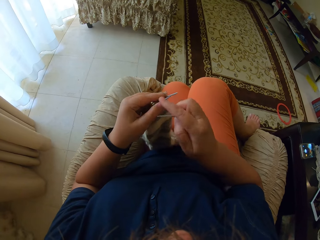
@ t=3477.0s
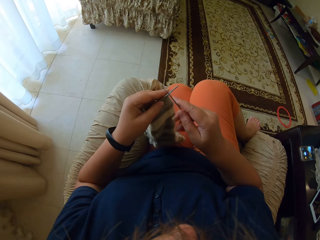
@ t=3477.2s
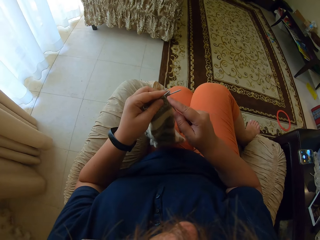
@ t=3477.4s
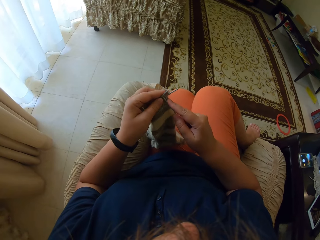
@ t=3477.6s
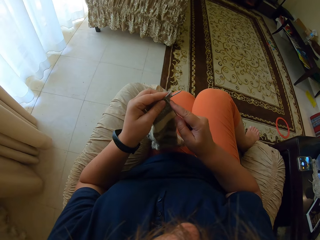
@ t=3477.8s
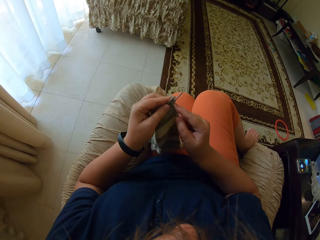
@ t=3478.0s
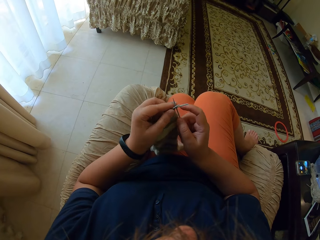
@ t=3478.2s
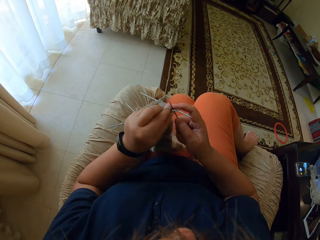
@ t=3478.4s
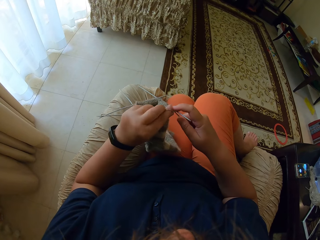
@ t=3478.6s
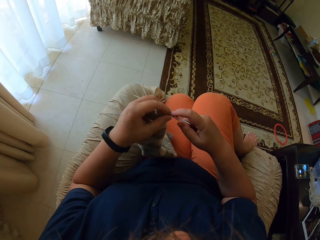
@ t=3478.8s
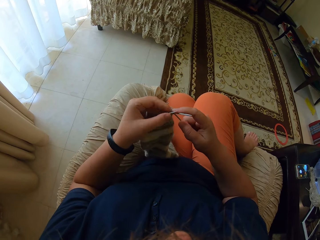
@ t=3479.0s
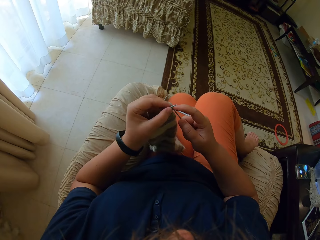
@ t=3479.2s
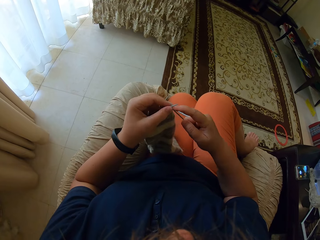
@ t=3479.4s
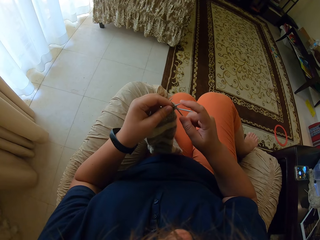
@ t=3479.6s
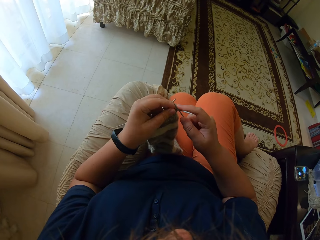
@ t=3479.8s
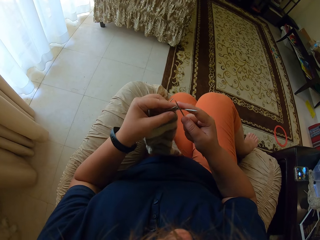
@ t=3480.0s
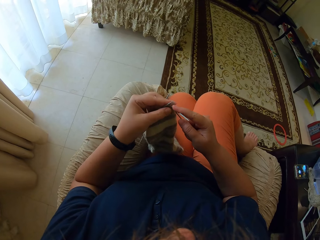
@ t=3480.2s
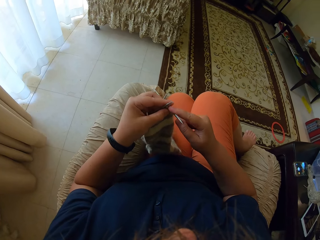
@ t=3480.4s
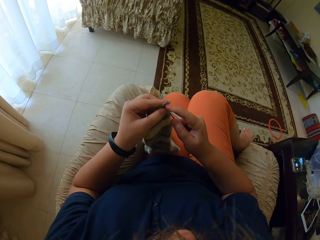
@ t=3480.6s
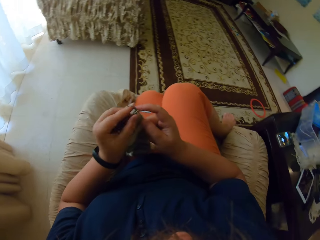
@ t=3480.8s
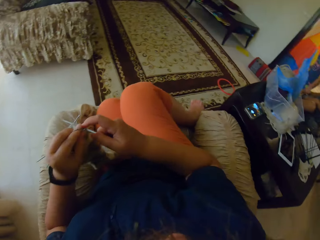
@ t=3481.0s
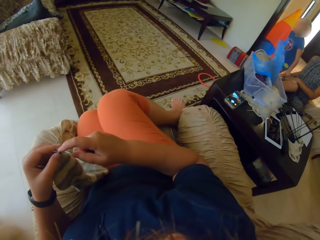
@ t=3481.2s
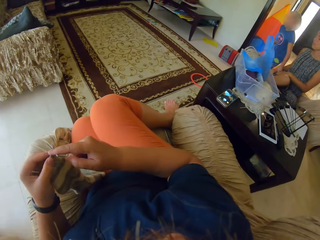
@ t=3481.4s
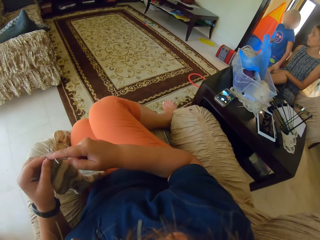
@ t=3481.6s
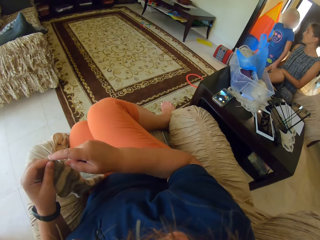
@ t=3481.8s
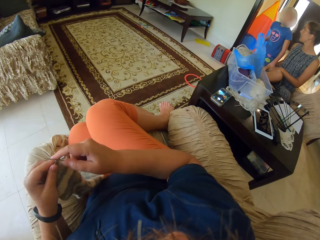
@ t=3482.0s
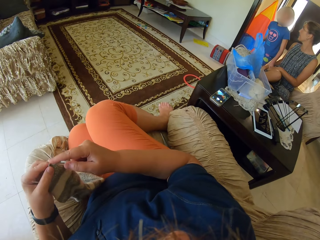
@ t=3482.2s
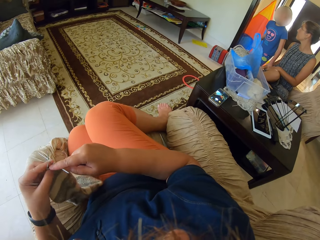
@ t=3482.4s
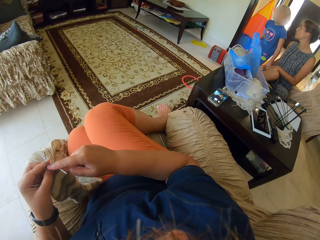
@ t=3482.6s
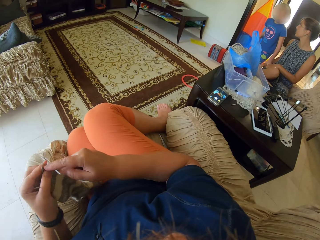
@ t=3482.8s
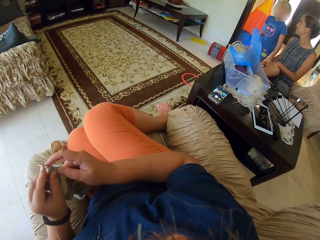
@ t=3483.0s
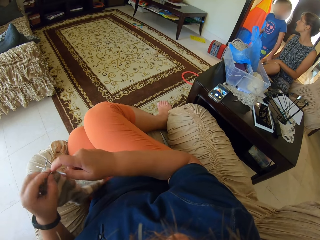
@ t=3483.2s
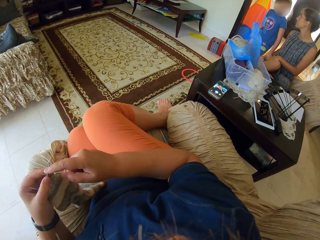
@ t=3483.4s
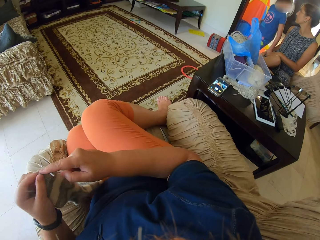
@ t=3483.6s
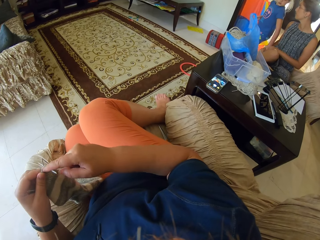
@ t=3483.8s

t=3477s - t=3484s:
The camera wearer knits the fabric. They sew using stitching needles.

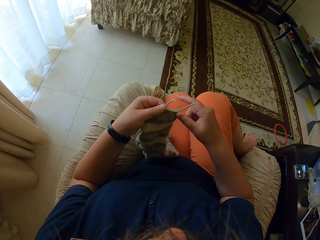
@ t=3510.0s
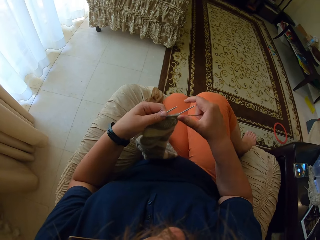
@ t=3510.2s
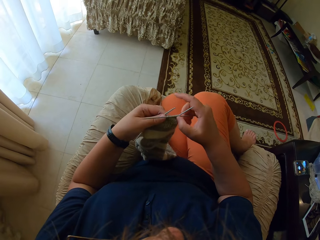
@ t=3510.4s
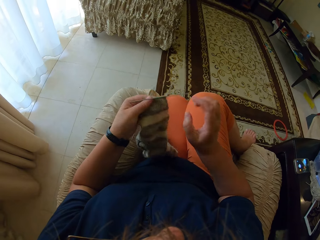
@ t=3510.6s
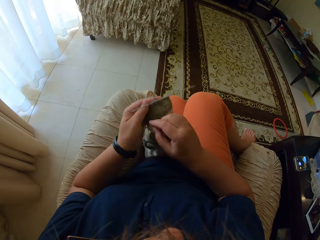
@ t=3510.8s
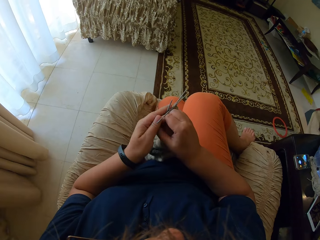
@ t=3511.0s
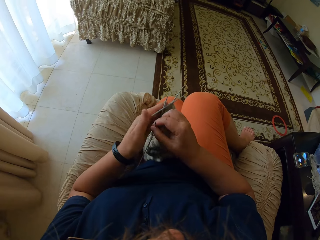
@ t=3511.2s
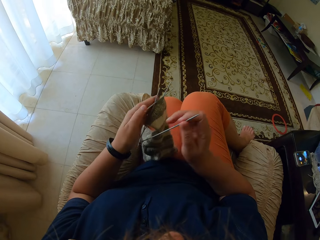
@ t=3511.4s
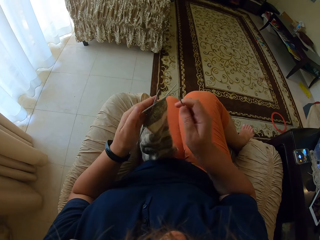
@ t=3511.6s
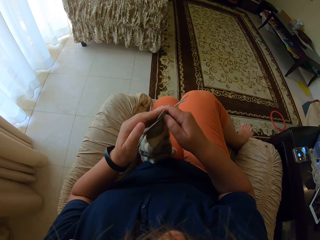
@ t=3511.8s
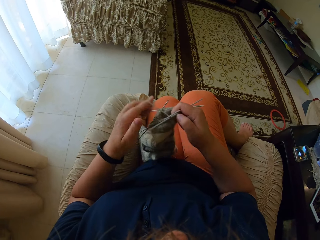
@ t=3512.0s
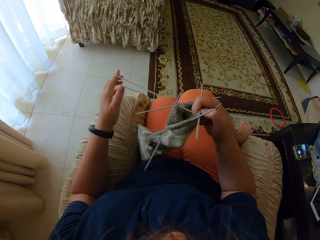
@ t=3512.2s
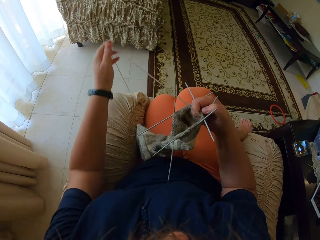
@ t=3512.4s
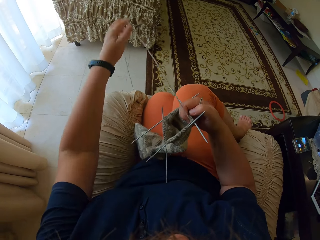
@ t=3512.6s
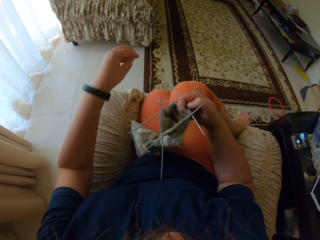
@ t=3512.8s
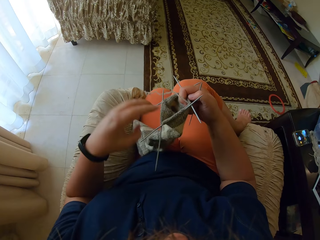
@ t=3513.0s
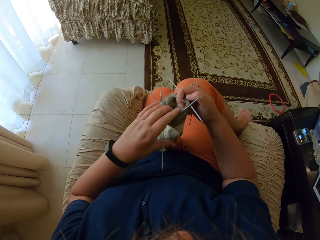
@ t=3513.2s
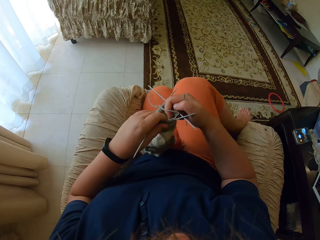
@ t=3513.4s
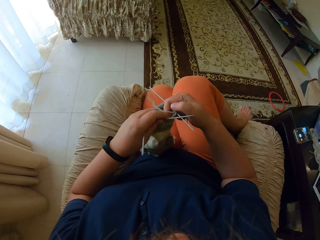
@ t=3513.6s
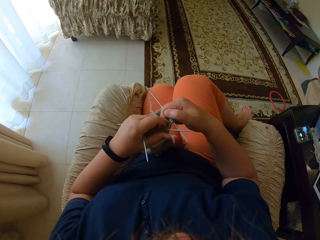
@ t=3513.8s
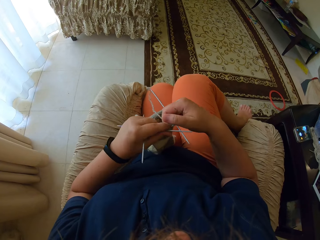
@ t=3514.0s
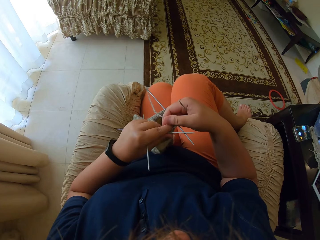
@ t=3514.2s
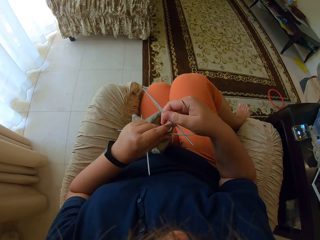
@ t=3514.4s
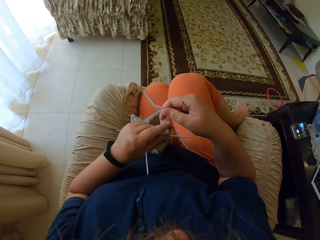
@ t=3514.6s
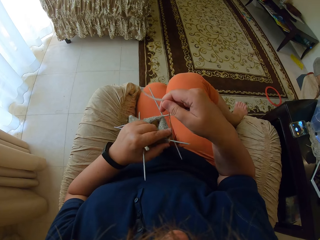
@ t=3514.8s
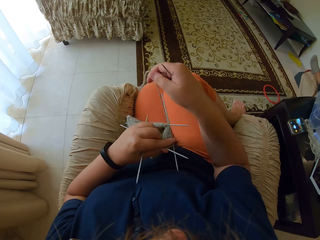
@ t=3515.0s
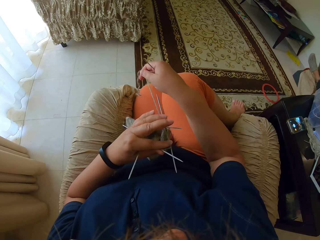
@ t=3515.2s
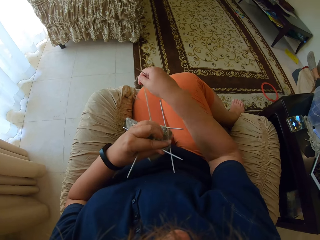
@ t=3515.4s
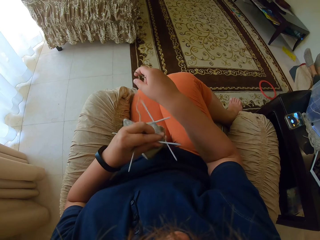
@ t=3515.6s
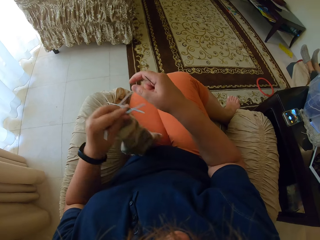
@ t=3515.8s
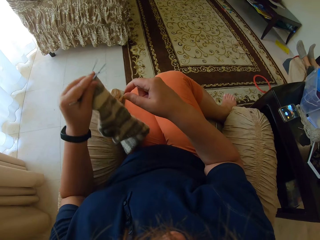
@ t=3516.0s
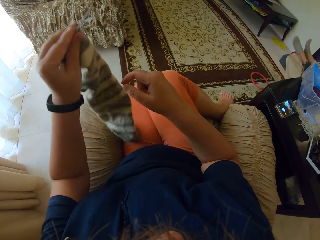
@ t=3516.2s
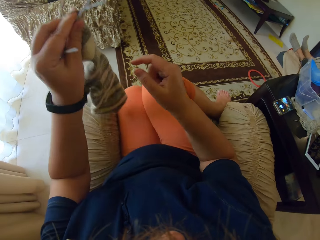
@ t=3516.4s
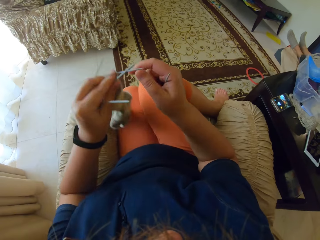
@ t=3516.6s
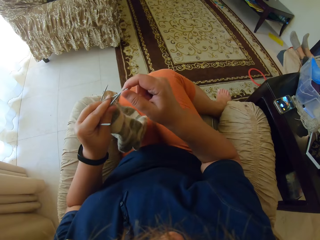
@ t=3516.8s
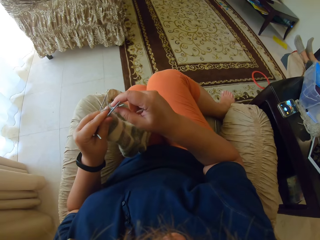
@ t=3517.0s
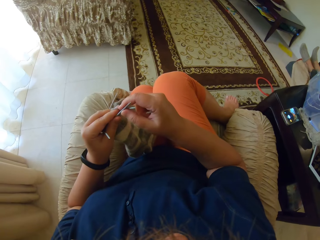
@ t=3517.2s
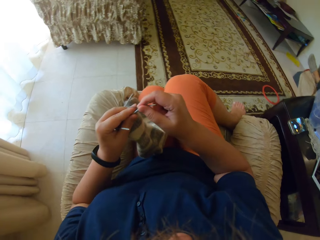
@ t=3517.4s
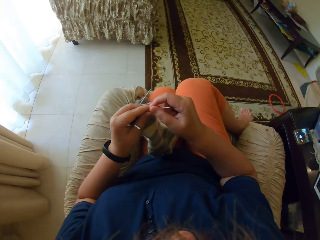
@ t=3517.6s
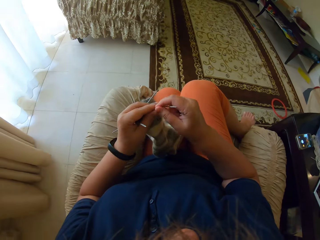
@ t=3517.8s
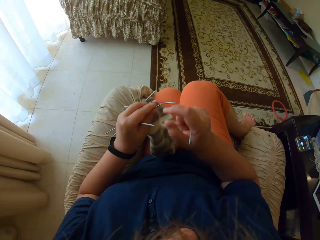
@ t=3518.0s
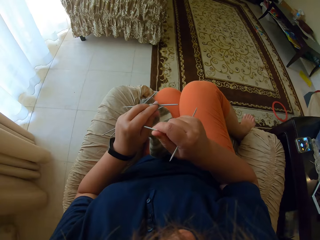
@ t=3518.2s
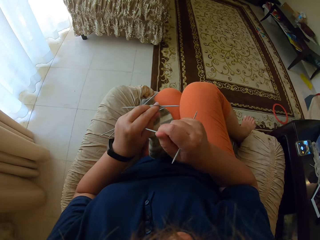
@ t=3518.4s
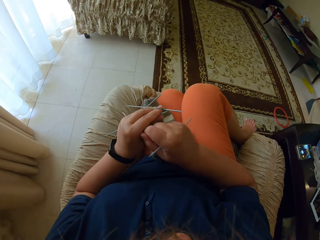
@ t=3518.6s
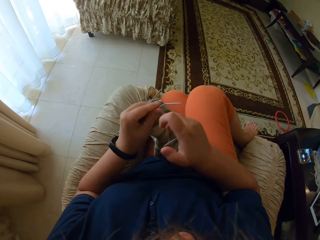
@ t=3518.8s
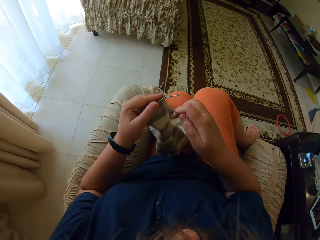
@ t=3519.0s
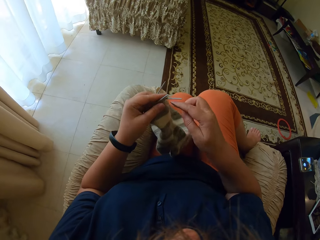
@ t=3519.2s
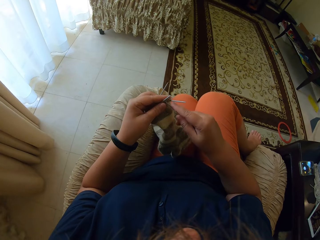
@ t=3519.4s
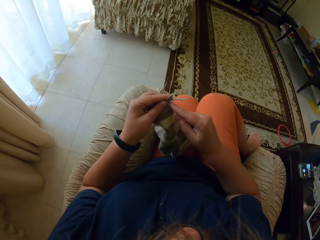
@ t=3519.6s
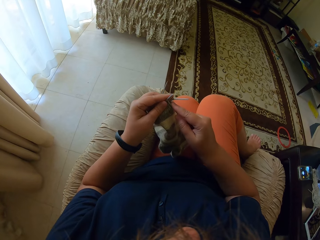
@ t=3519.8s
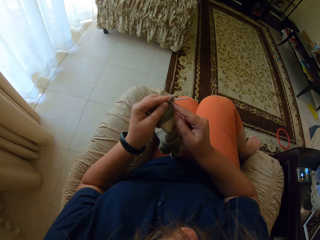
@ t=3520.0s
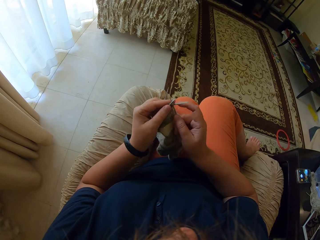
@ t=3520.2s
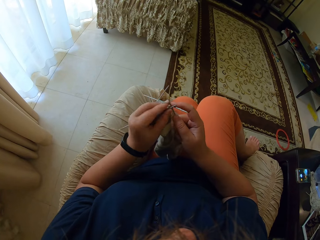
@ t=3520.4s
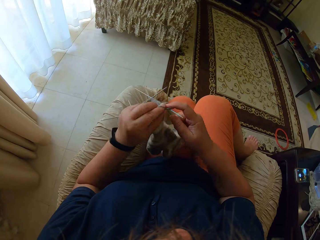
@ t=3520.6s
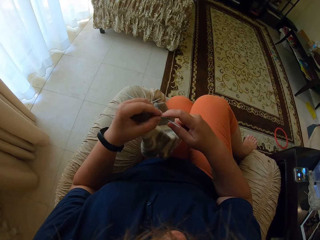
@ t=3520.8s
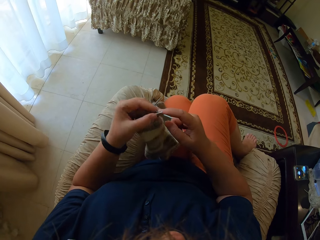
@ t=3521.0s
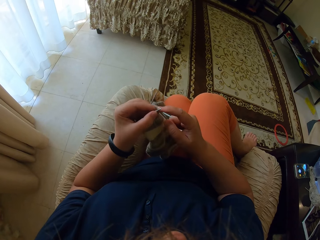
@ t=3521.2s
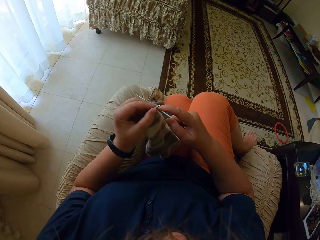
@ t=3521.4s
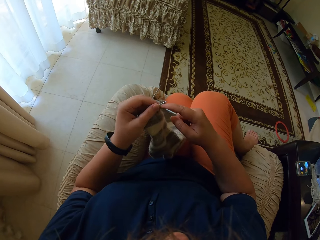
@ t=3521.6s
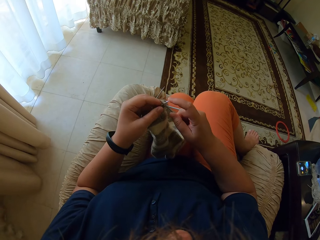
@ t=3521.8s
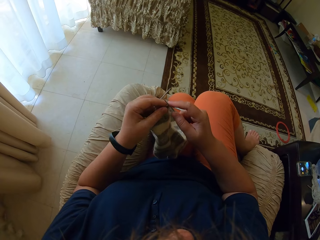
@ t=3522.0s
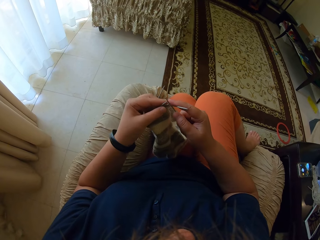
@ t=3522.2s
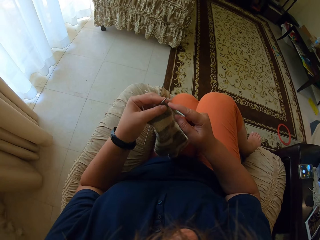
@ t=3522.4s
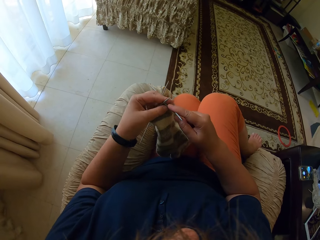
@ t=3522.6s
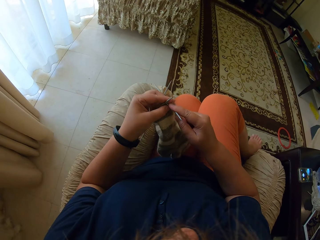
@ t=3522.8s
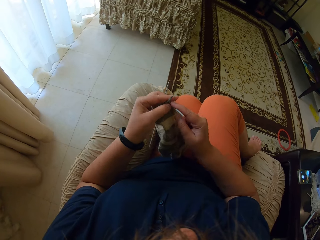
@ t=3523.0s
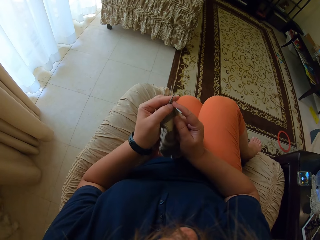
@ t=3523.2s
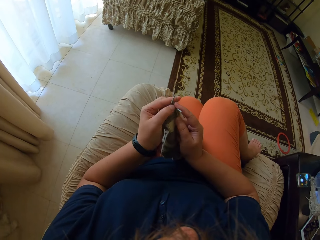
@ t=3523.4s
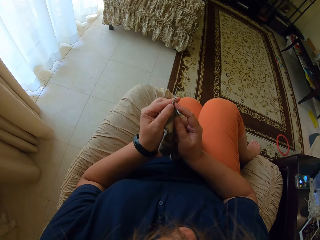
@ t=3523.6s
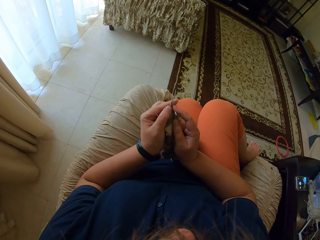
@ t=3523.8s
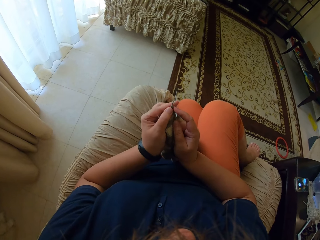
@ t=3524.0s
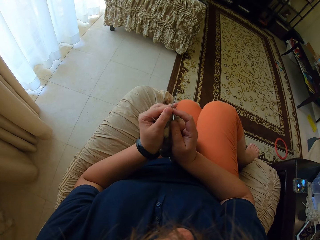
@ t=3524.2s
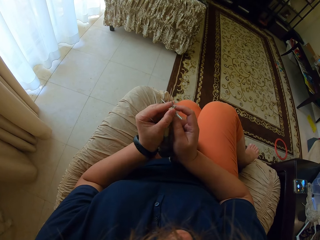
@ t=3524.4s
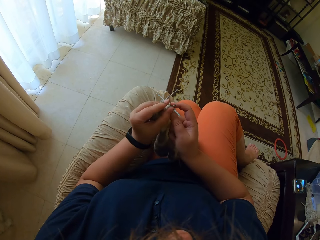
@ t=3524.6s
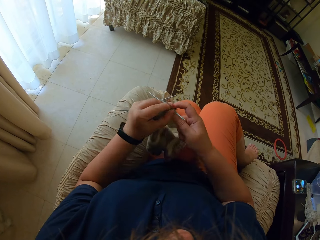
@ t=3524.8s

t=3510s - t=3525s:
The camera wearer picks the needle from the left hand. She straightens the thread. She pulls the thread with her left hand. She knits the fabric. She sews using stitching needles.
